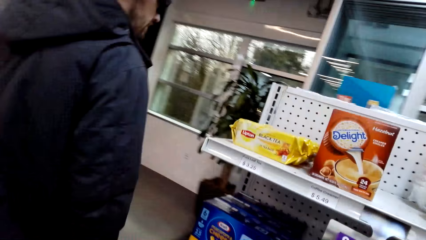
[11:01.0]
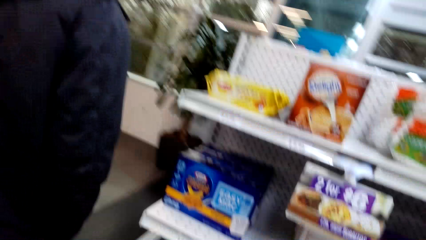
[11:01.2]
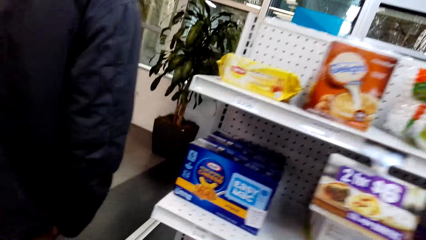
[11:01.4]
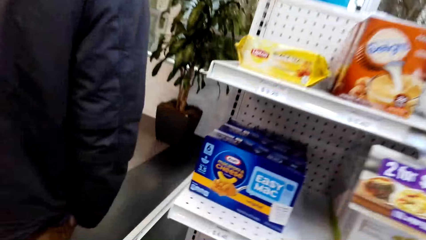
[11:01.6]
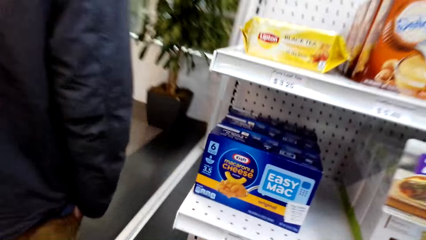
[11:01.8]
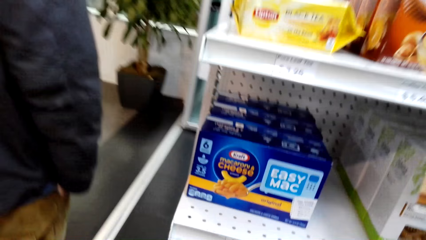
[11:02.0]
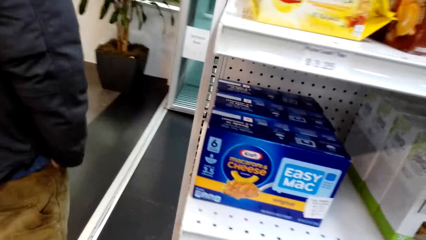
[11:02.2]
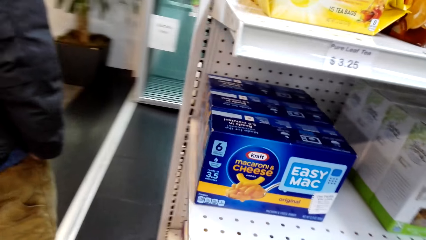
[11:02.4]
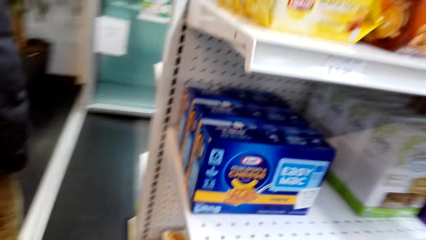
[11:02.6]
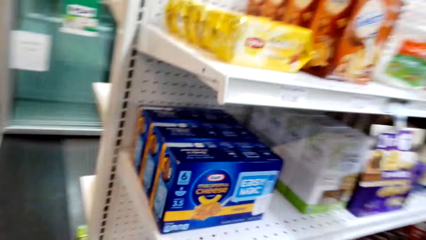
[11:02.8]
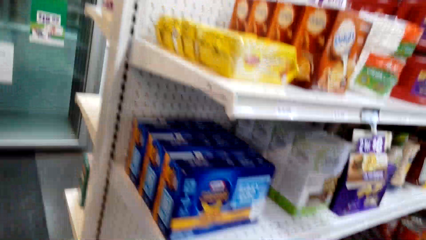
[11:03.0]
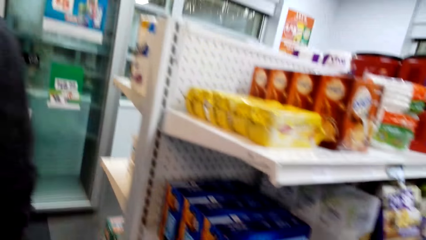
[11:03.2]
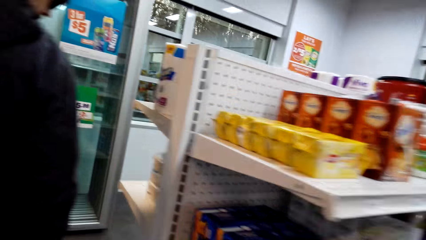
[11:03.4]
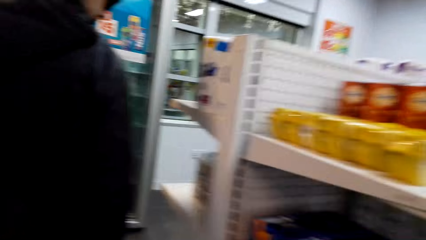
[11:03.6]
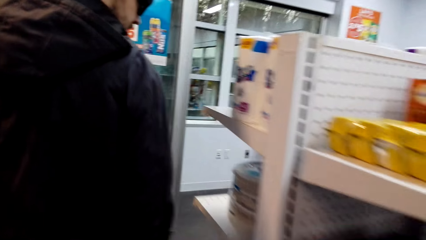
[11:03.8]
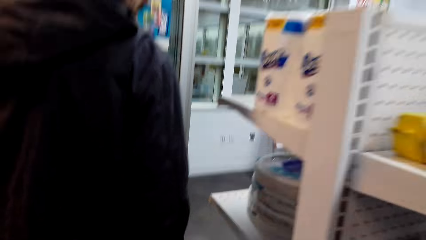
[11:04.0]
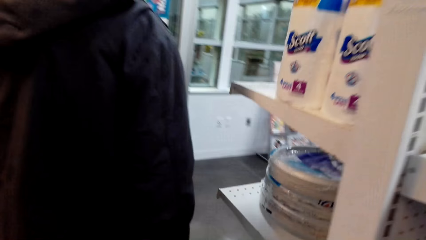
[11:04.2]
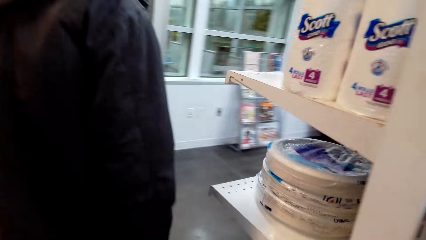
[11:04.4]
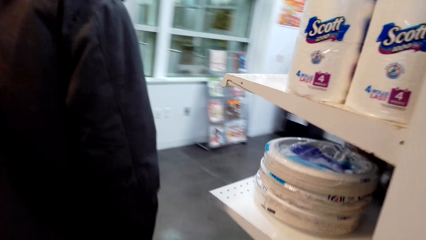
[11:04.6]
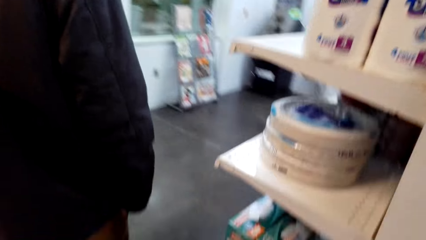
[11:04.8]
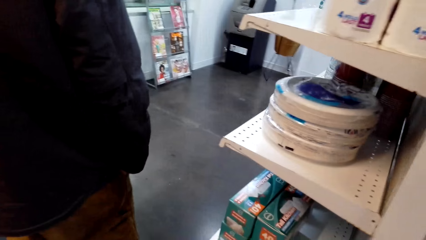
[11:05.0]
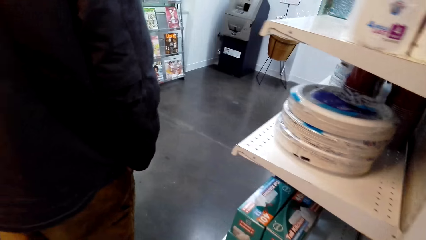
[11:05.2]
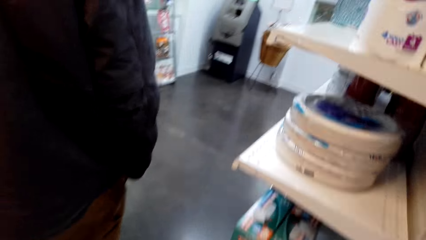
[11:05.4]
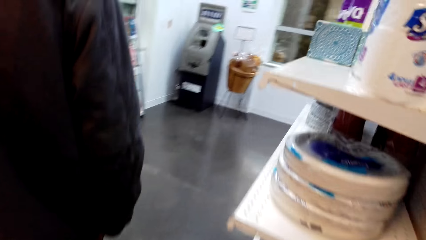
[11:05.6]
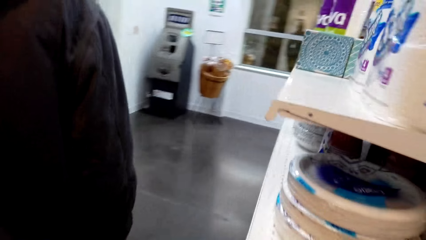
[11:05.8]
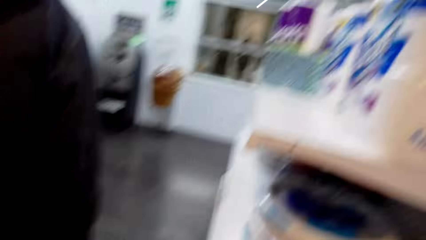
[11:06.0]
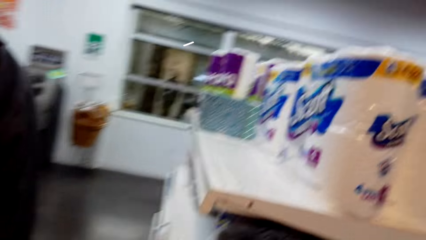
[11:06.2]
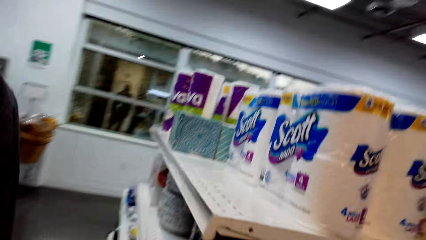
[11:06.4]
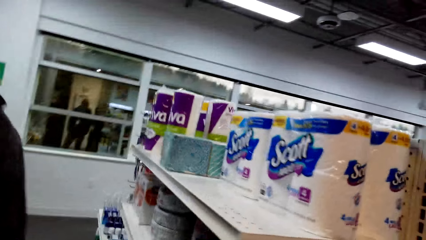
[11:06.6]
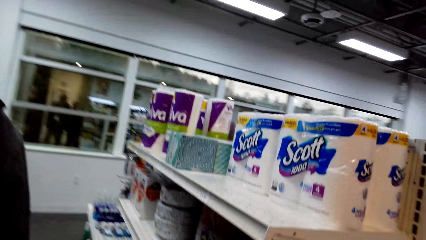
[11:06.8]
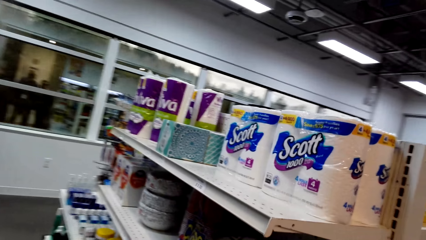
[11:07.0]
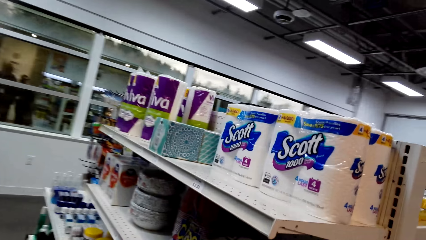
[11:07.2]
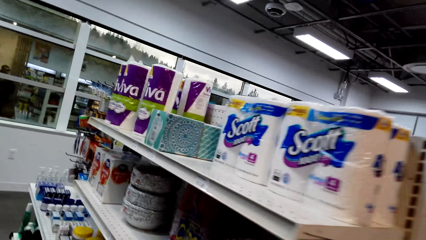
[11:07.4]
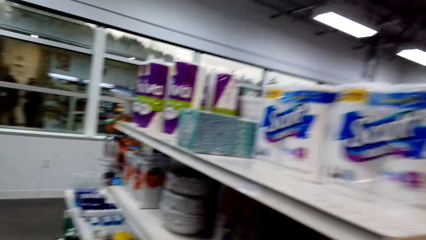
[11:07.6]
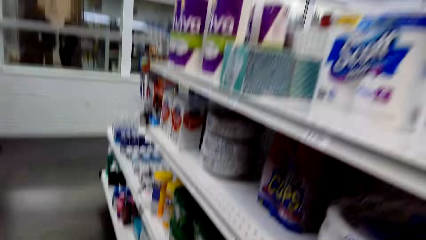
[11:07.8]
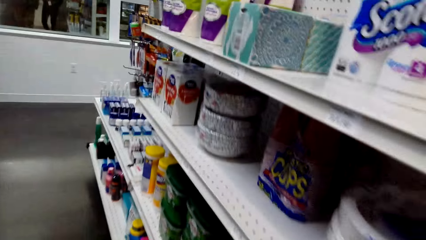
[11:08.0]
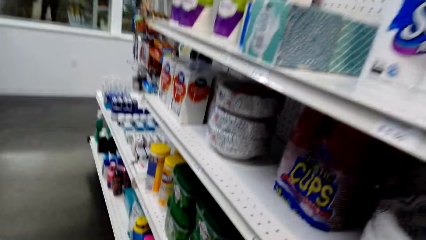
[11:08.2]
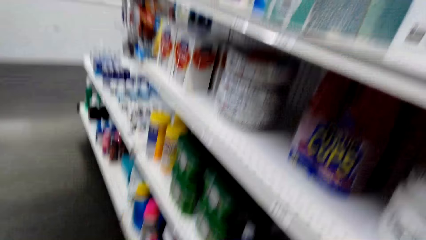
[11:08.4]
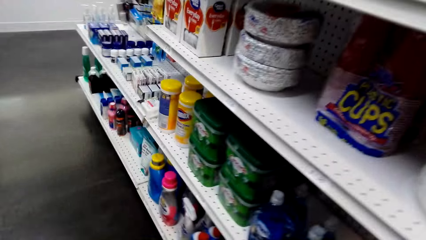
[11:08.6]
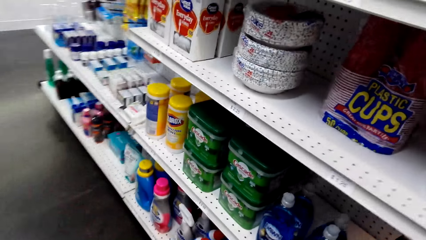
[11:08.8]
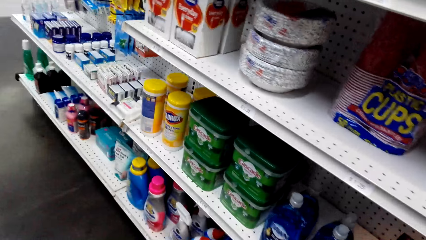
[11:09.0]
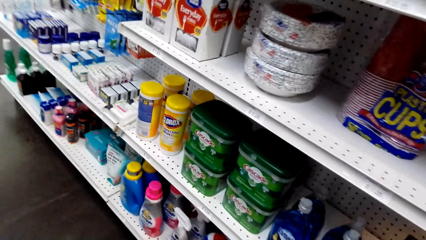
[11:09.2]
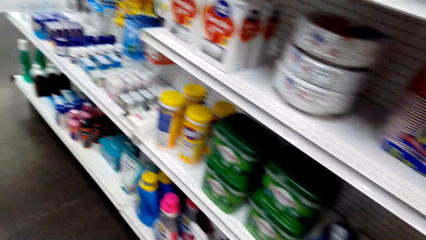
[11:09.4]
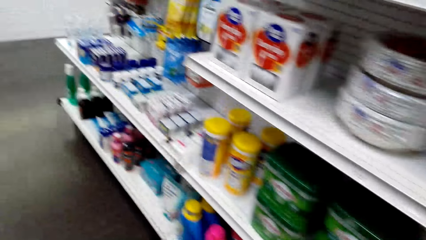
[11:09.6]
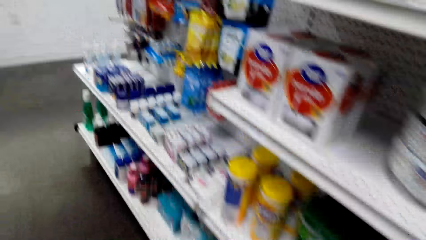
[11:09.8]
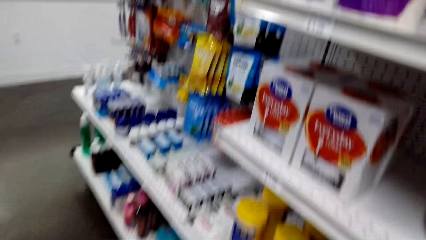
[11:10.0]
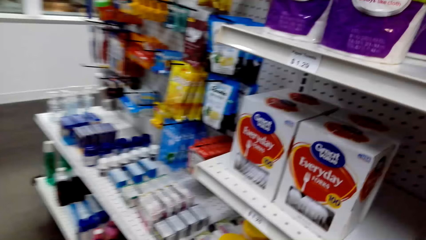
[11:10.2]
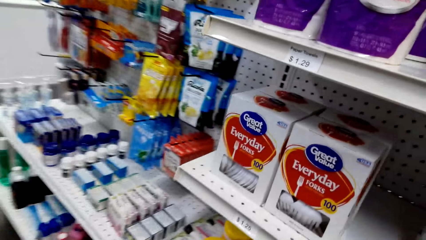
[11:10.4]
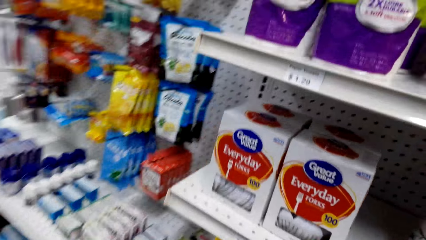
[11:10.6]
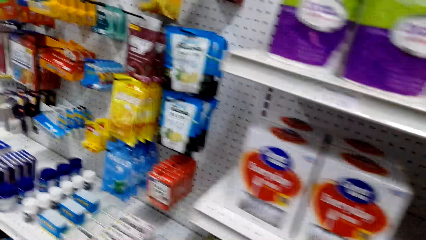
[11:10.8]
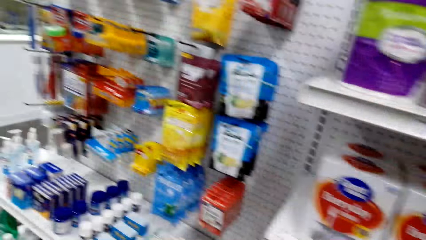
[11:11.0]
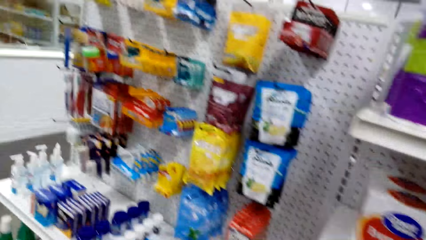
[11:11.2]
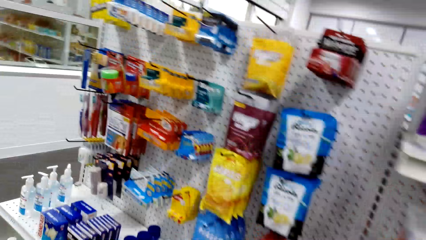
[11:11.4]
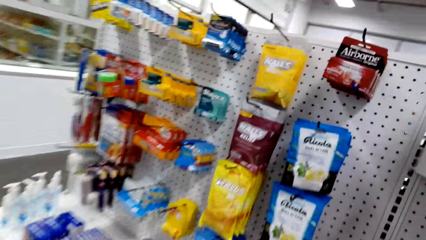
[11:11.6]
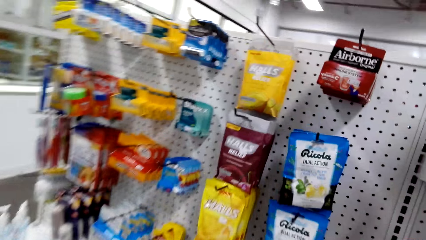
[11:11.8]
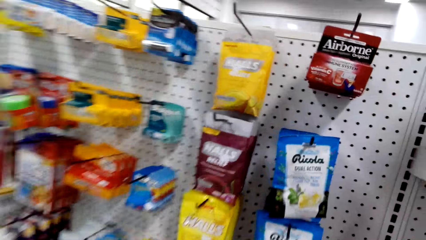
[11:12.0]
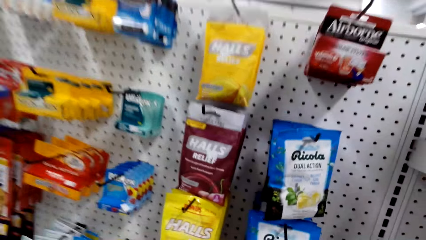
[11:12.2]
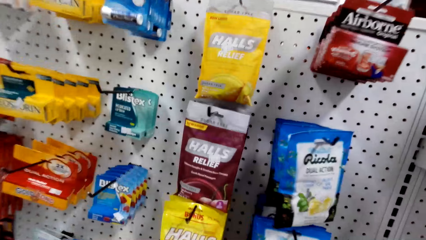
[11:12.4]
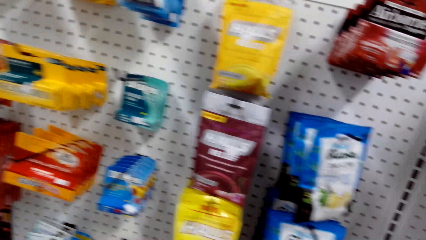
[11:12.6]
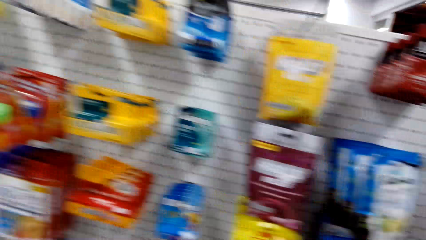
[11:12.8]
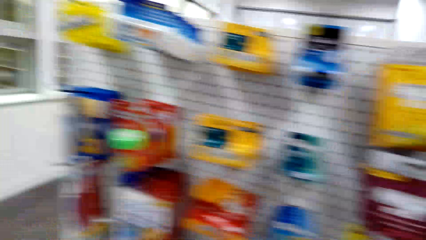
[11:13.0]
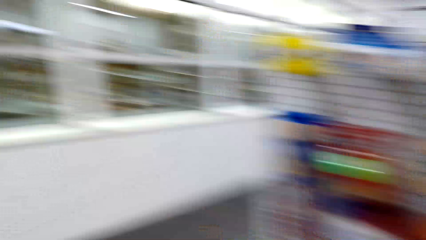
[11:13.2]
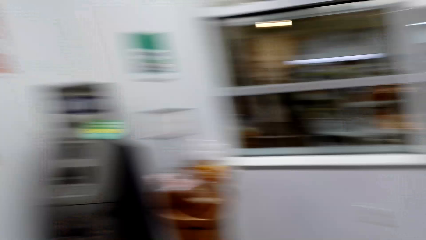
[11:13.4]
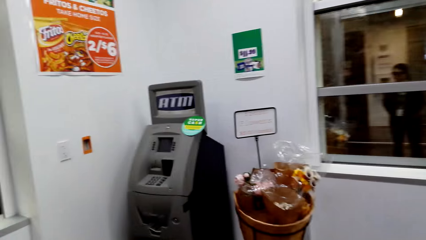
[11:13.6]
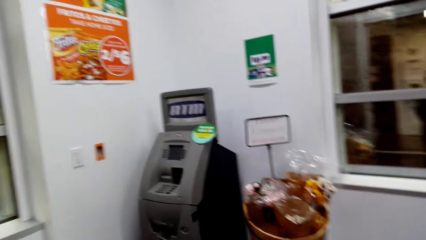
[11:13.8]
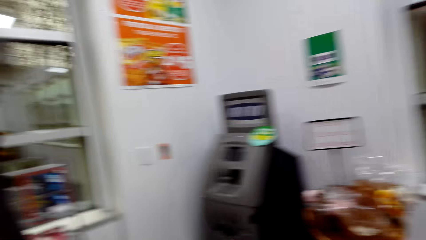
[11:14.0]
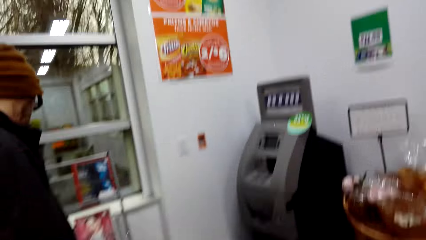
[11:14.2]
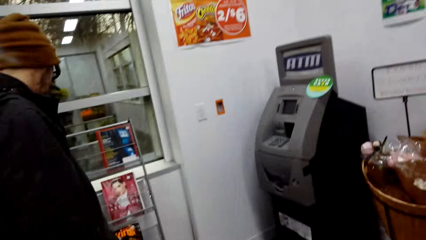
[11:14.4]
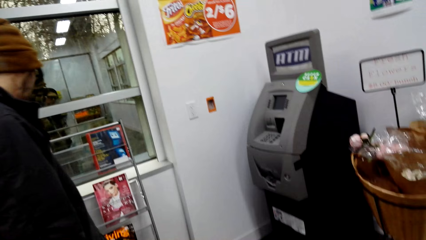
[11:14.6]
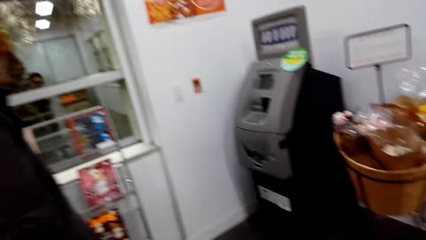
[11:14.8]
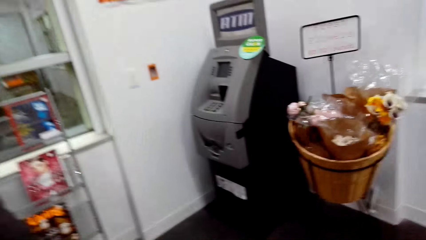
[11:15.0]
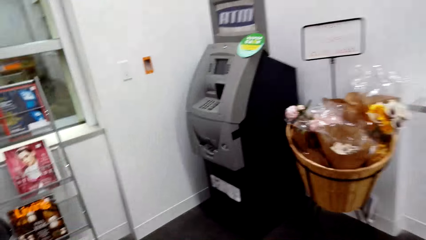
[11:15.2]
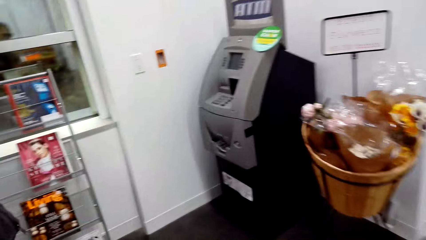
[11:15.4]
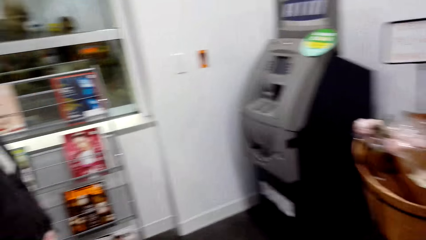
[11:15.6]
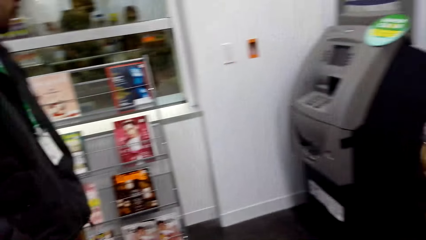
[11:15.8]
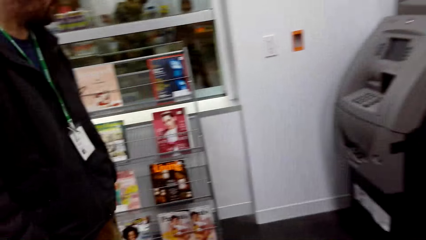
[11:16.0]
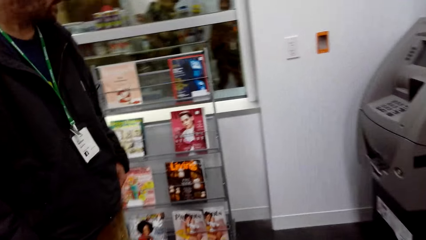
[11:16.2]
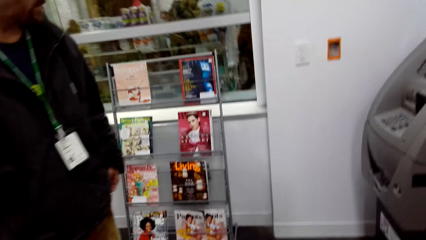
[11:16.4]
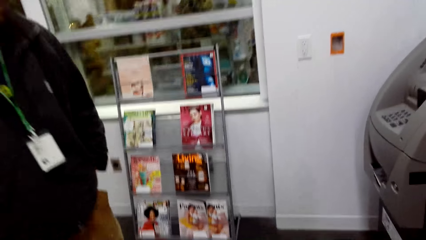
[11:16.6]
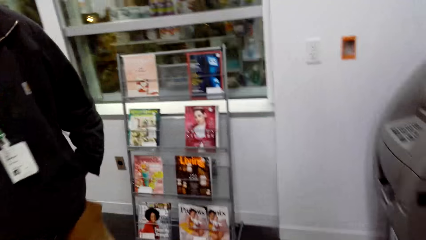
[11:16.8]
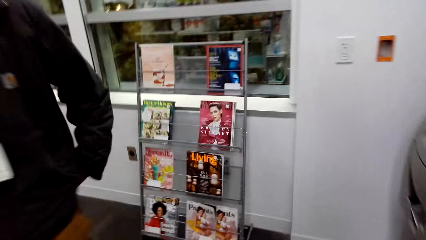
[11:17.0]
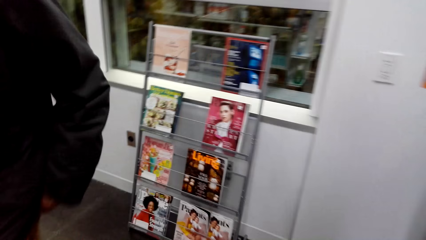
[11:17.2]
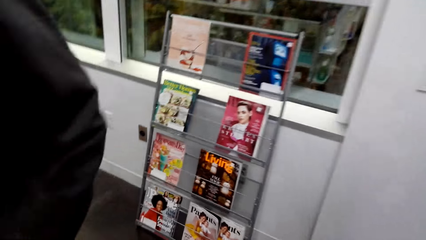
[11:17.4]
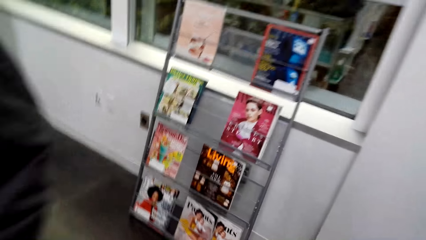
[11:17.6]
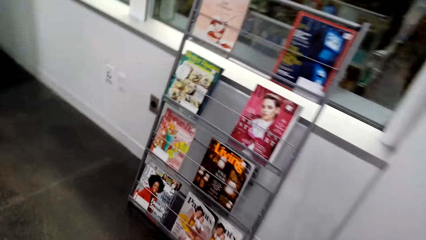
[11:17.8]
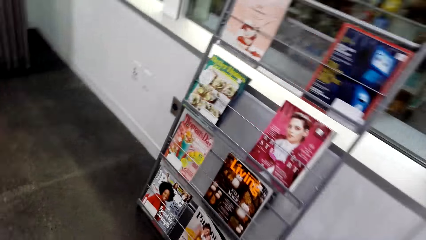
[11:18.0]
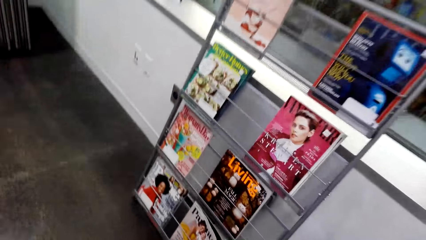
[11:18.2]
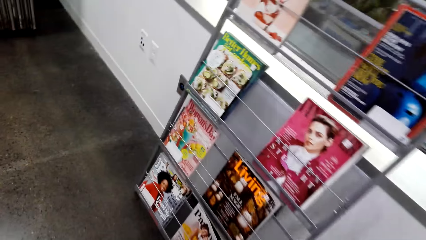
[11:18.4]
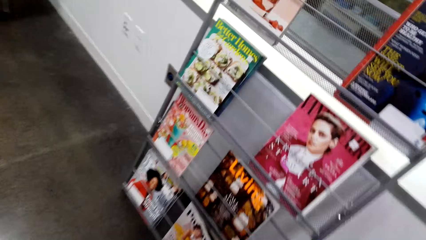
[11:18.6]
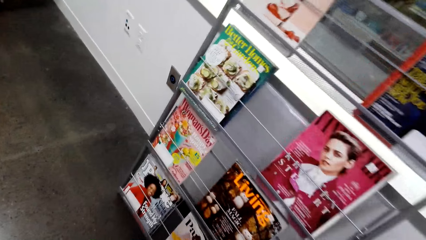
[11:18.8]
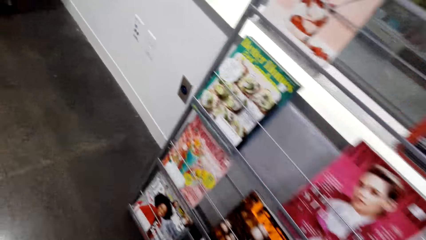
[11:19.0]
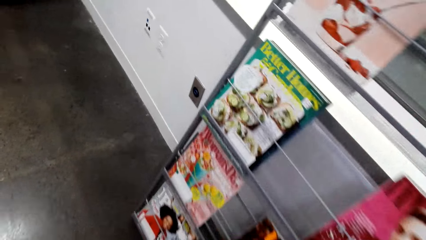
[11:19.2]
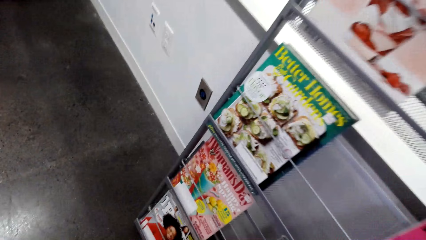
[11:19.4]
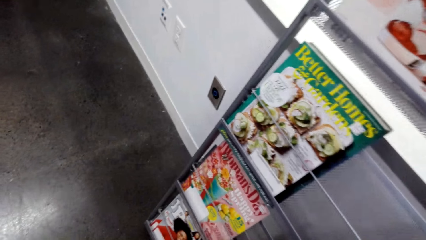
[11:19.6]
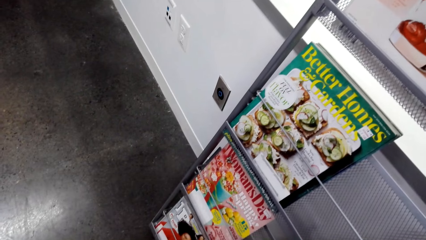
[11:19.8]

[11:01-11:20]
A man looks around. The camera wearer looks around.
